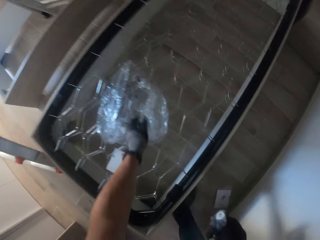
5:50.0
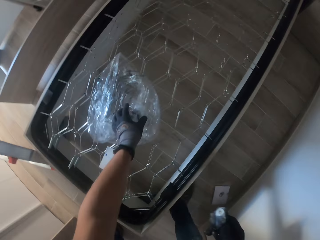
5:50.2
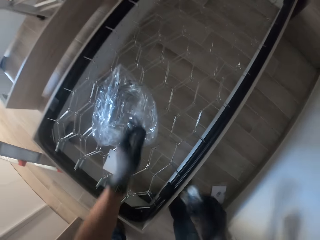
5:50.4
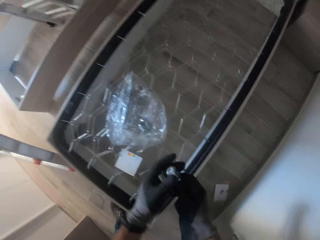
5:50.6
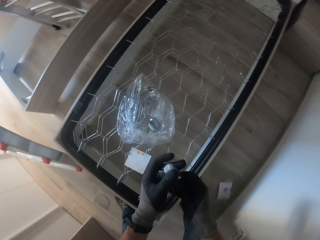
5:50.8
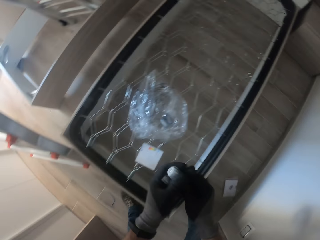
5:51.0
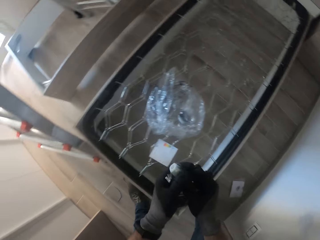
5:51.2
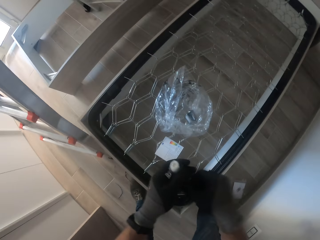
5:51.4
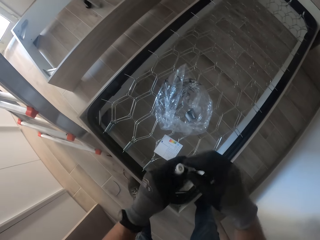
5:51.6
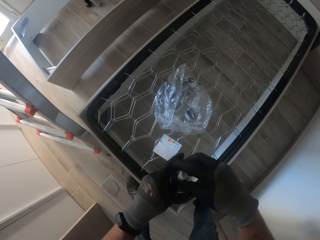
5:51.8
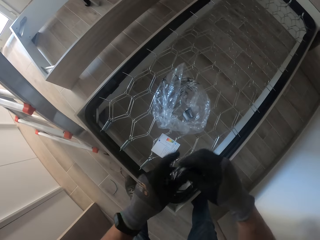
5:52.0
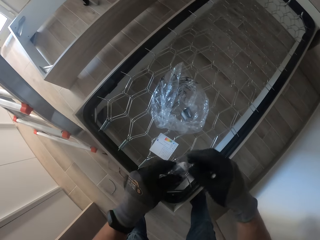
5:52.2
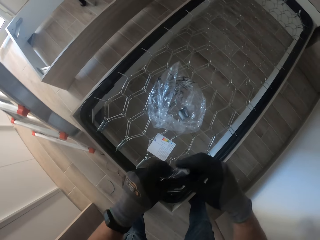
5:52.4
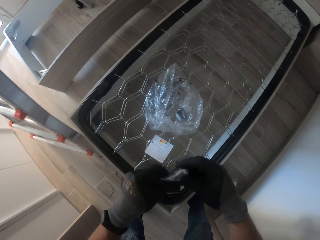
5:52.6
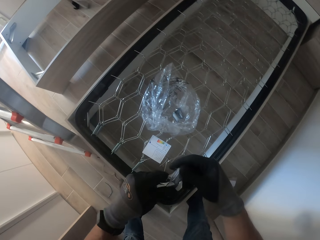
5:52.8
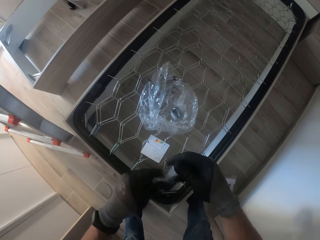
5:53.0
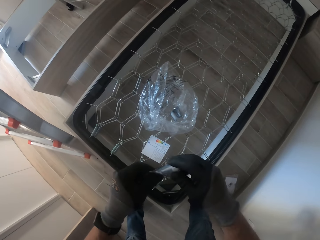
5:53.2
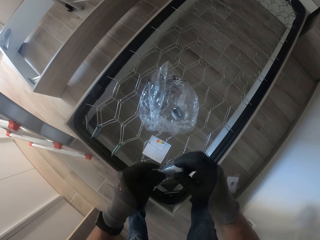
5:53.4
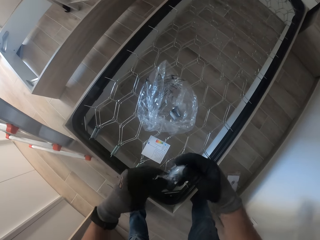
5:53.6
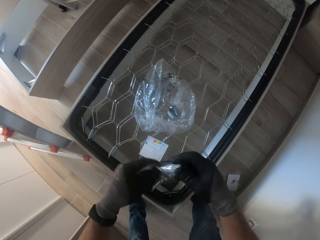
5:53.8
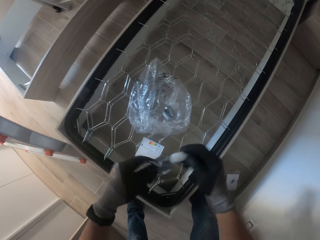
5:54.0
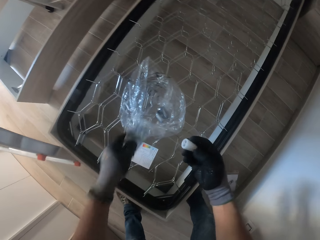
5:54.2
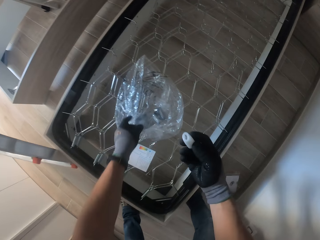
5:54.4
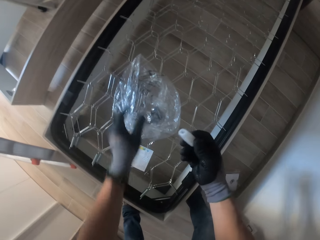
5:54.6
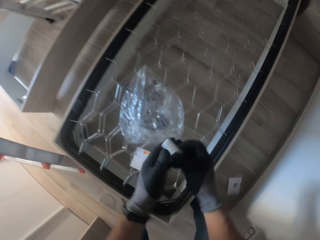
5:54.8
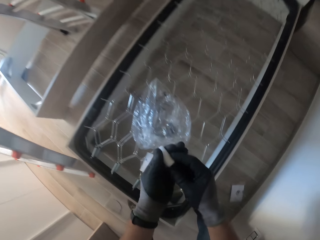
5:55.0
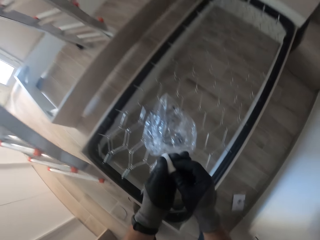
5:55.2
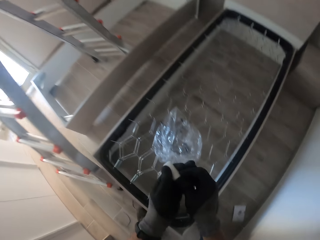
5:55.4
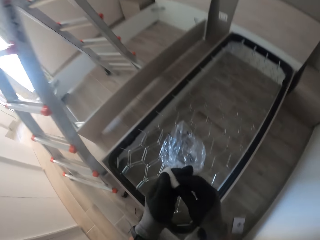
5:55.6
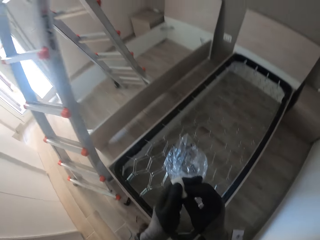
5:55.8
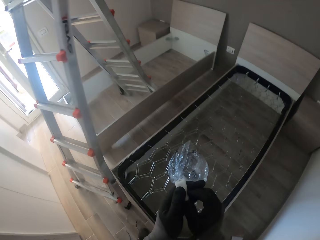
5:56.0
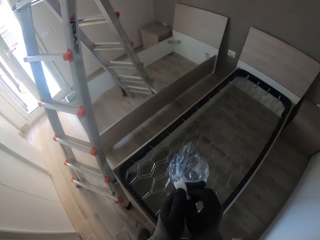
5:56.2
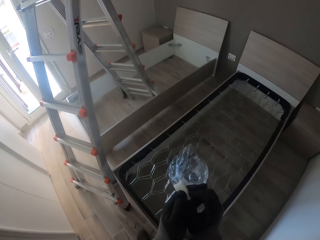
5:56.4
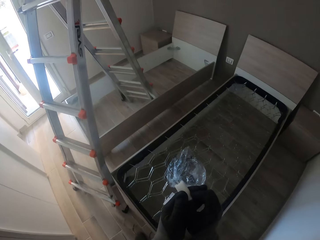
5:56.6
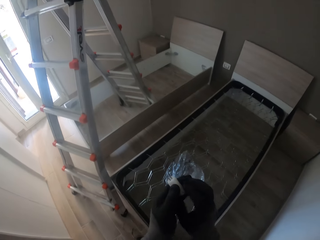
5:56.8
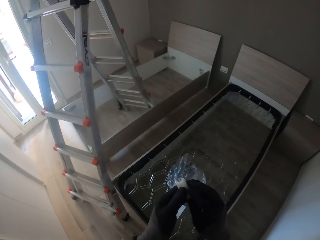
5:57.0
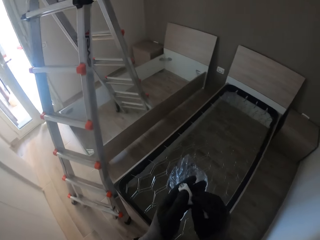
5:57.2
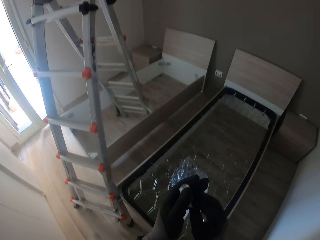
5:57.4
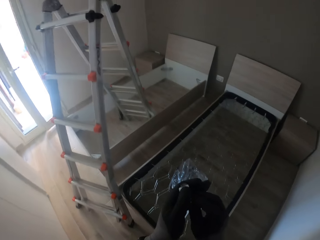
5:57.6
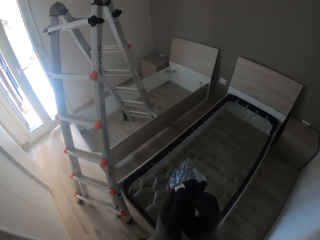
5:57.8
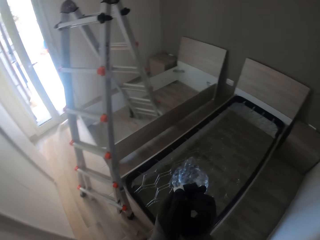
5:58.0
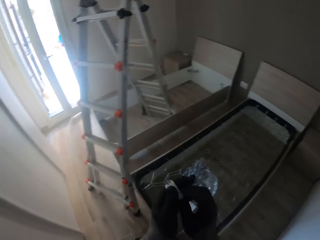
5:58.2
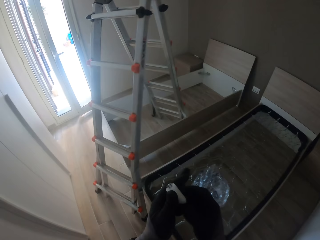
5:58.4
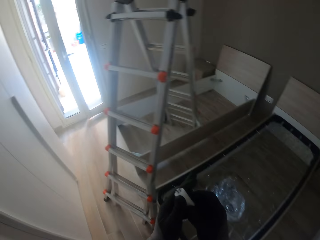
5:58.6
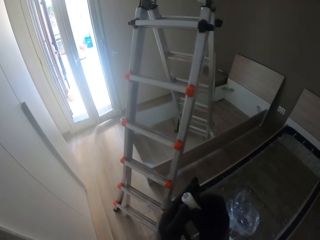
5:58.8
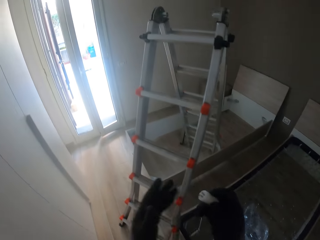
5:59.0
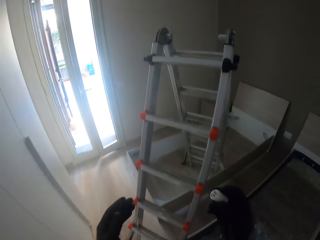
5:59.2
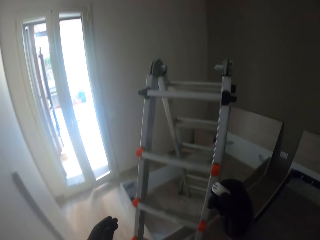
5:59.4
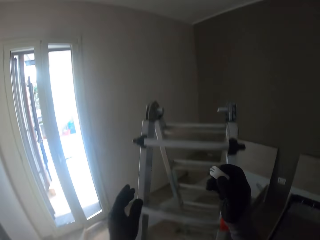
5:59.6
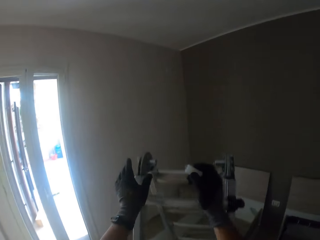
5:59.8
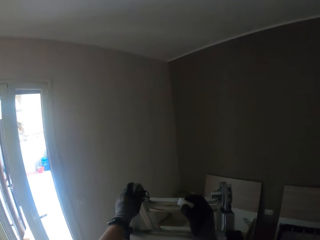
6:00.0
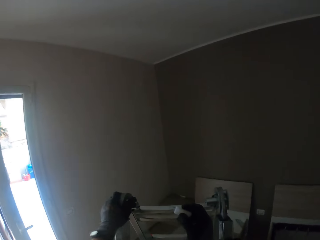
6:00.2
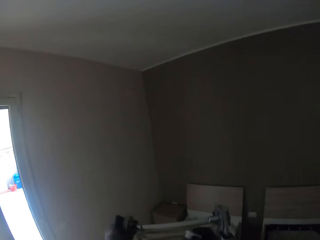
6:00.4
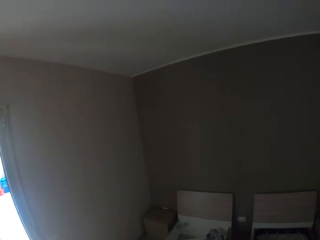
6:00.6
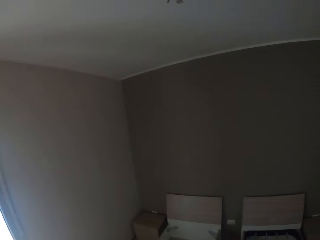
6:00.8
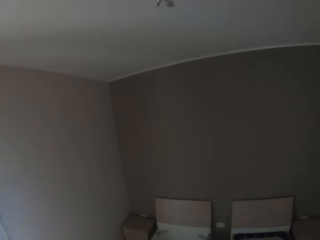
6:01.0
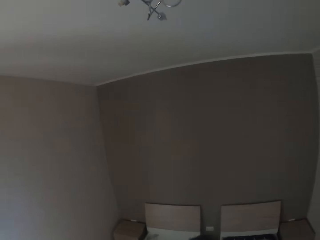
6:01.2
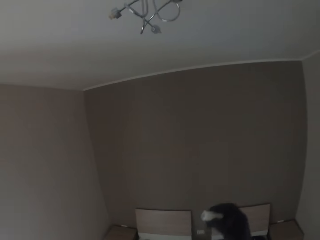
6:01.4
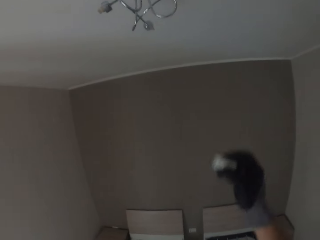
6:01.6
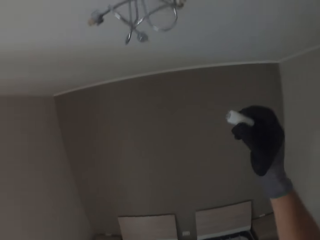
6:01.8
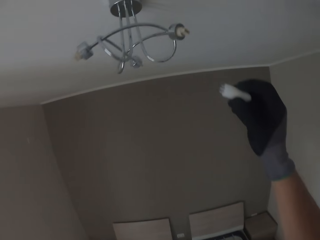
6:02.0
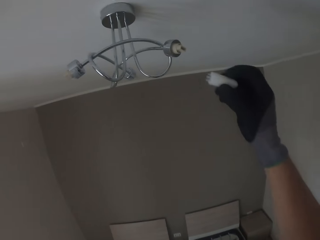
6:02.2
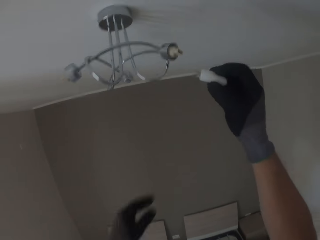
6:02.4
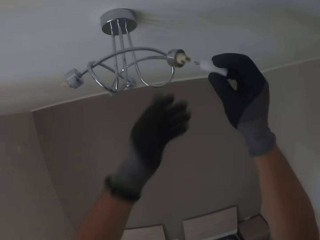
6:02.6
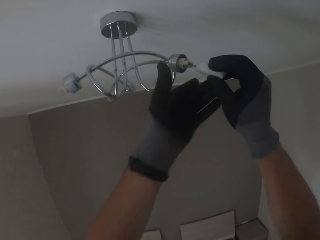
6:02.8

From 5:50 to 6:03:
The camera wearer drops the sachet in his gloved left hand in the nylon on the bed frame. He pulls out a bulb from the sachet with both gloved hands. He drops the sachet in his gloved left hand in the nylon on the bed frame. He pushes a filament. He holds the bulb with both gloved hands. He climbs the ladder.

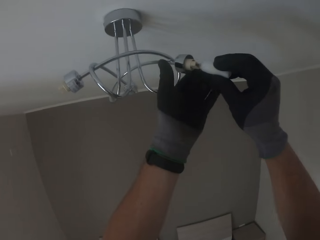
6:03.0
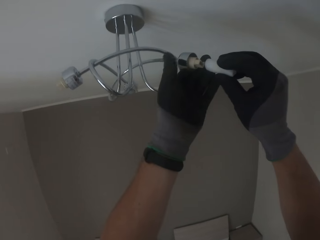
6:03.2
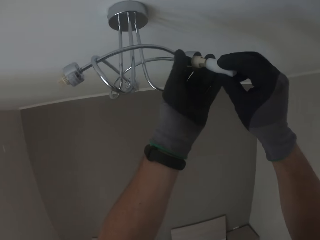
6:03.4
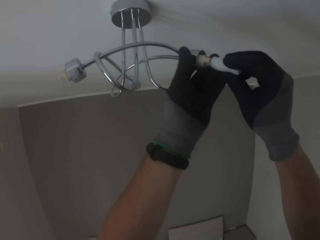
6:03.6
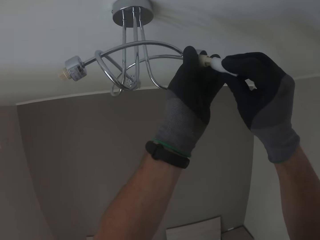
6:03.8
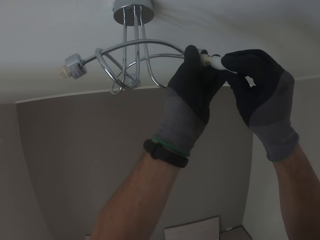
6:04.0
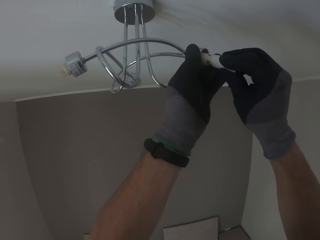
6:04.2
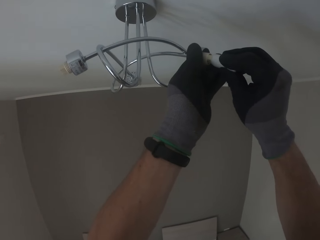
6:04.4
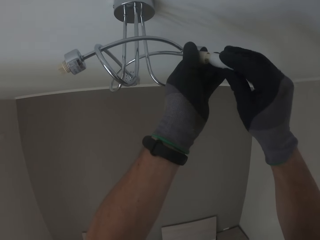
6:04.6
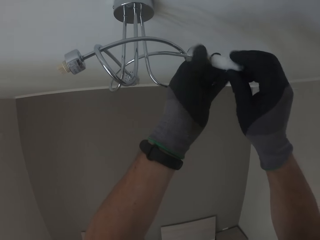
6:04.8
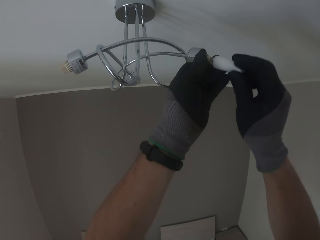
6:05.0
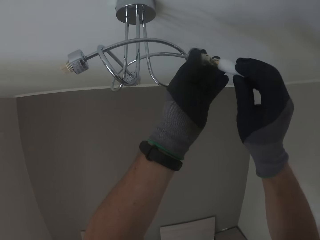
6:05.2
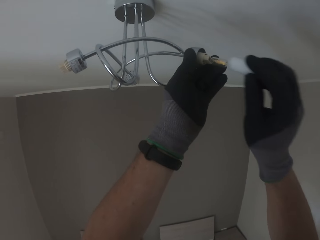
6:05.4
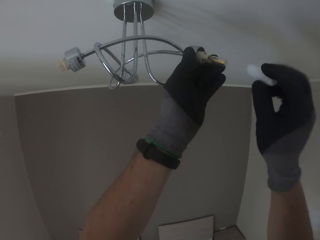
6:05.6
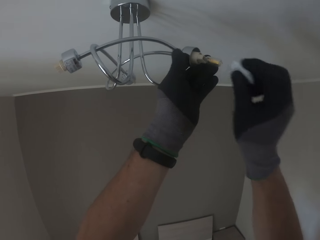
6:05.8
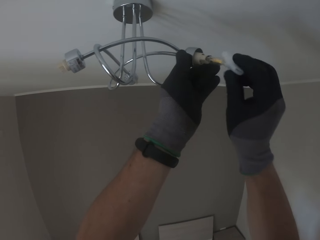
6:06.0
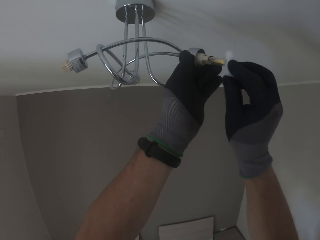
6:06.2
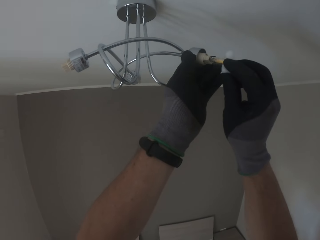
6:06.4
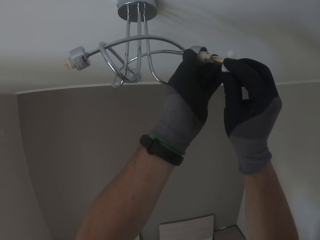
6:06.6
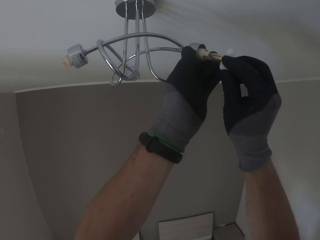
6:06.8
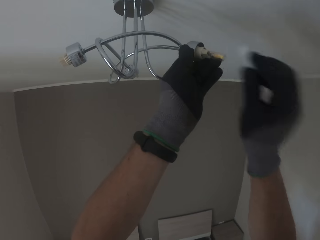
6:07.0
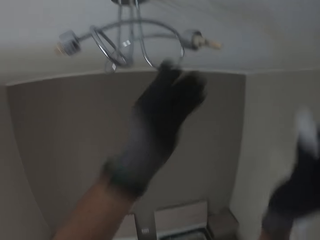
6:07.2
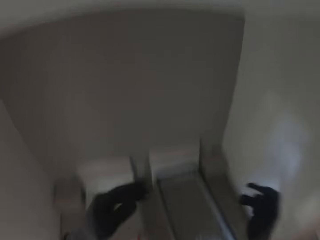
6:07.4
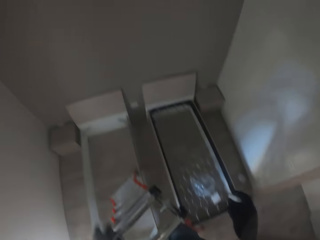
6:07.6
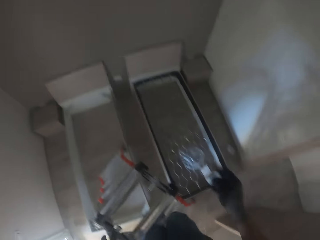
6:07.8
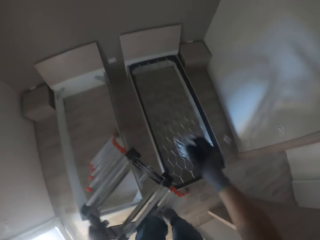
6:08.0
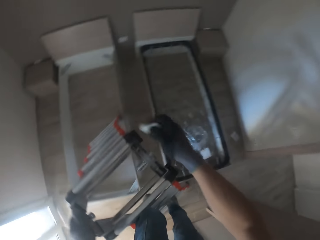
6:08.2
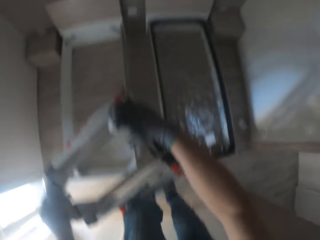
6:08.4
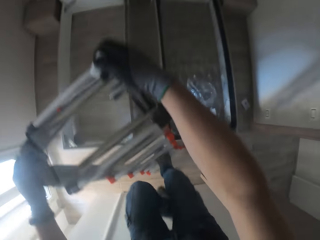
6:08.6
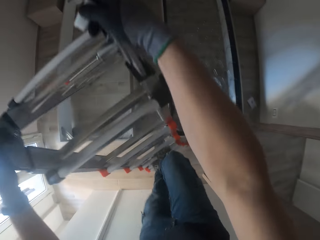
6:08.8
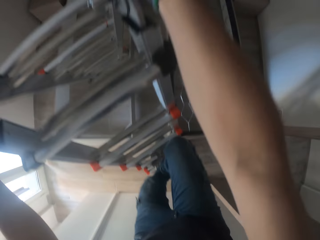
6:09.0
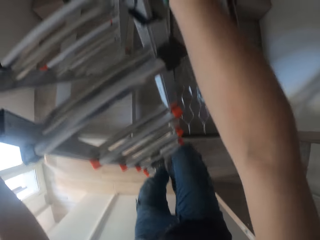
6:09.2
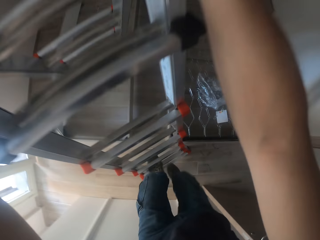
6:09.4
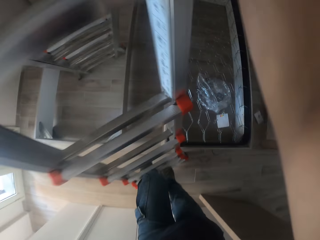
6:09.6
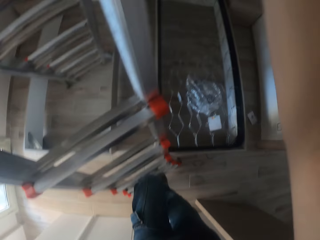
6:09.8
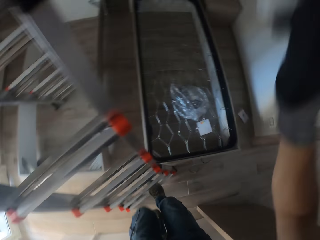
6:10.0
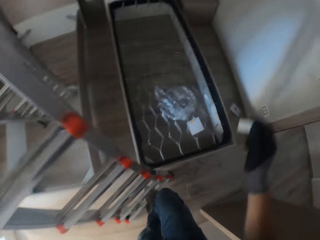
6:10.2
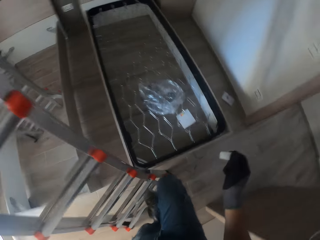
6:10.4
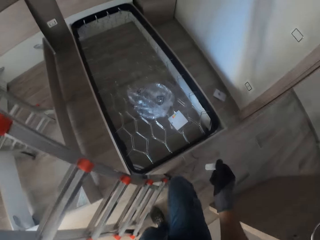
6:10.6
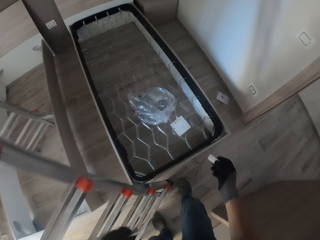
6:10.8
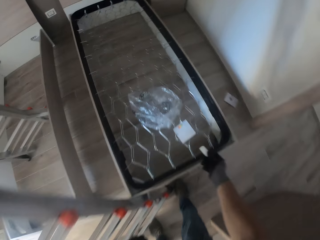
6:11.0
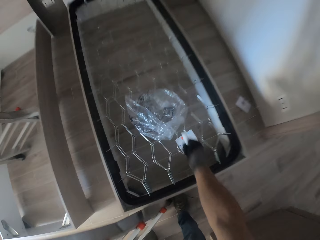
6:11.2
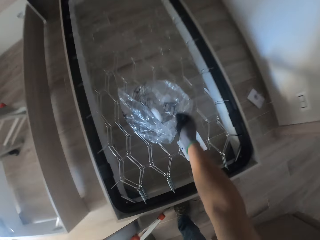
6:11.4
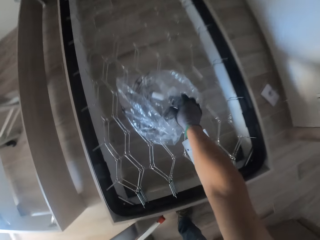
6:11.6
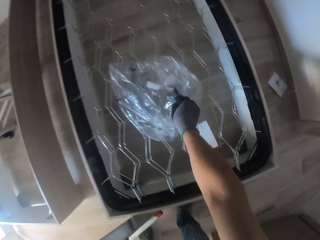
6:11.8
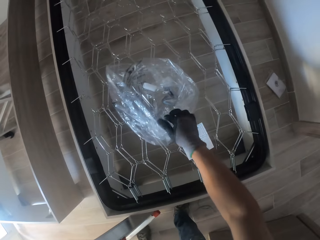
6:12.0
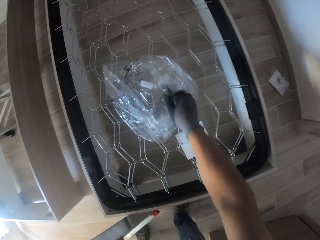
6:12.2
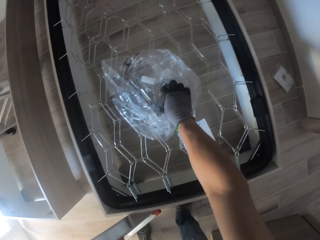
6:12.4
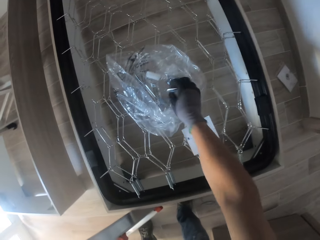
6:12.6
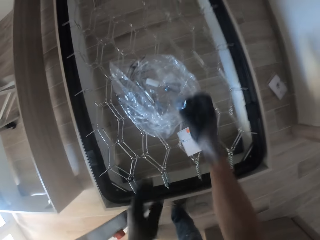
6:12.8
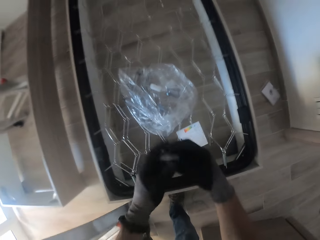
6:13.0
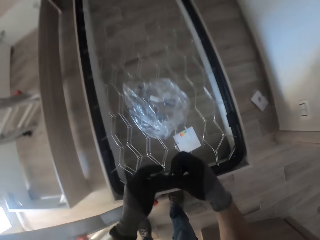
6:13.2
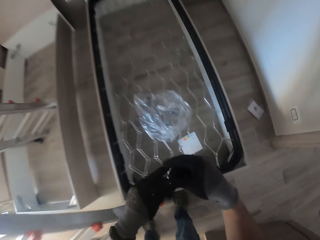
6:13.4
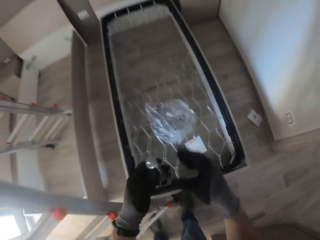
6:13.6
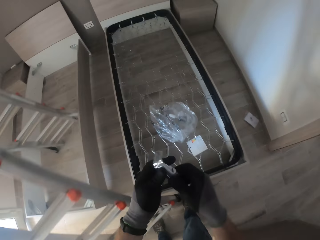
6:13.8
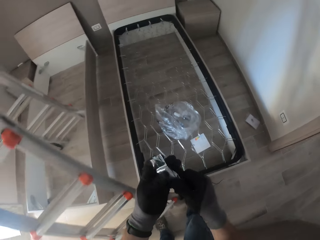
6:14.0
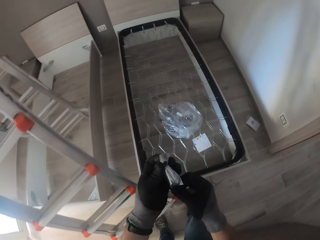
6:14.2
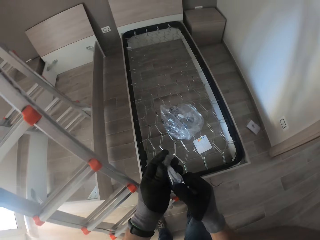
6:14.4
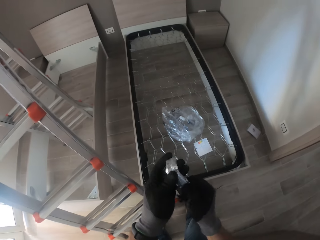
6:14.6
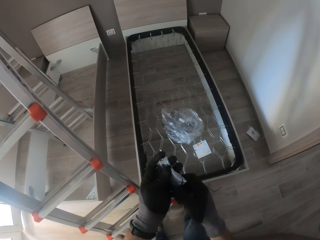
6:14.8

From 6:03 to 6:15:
The camera wearer plugs the bulb in his gloved right hand into the lampholder with both gloved hands. He pulls out the protective covering of the bulb with his gloved right hand. He pushes a filament. He comes down the ladder. He drops the protective cover of the bulb in the nylon on the bed frame with his gloved right hand. He picks up a sachet from the nylon on the bed frame with his gloved right hand. He opens the sachet in his left gloved hand with both gloved hands.
